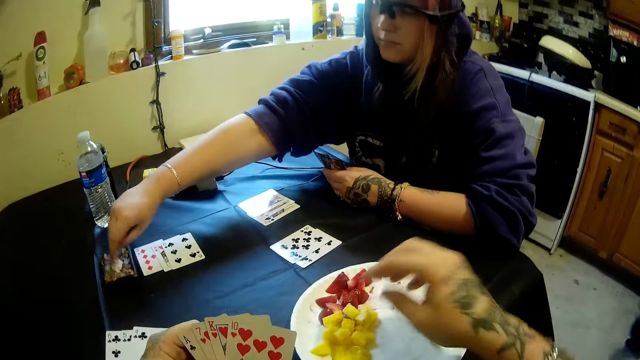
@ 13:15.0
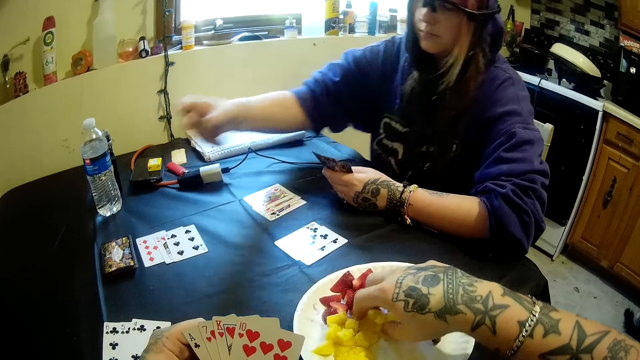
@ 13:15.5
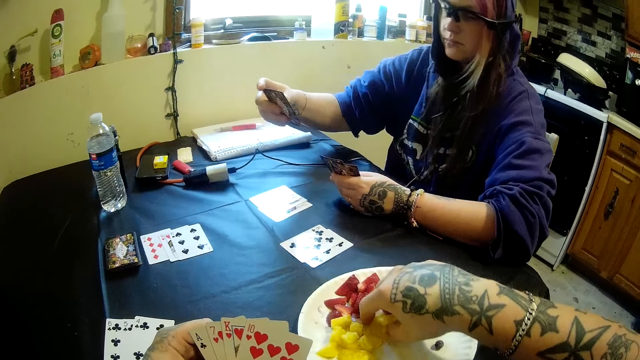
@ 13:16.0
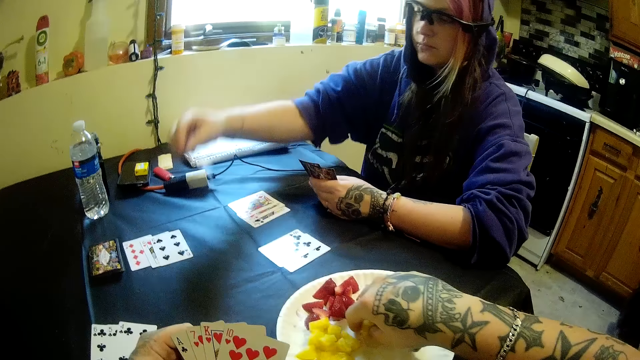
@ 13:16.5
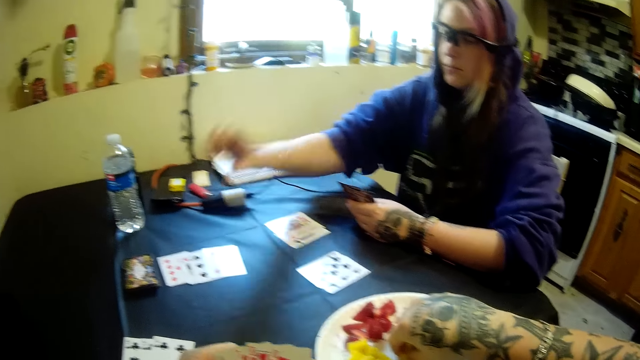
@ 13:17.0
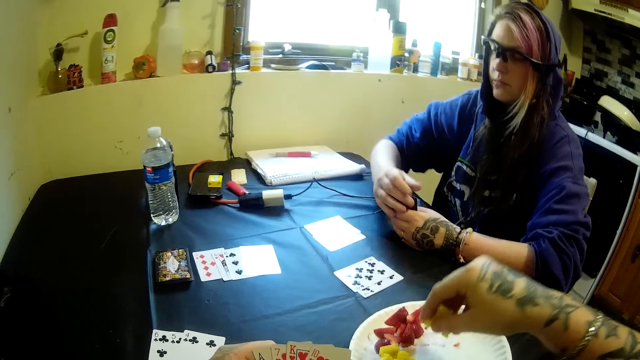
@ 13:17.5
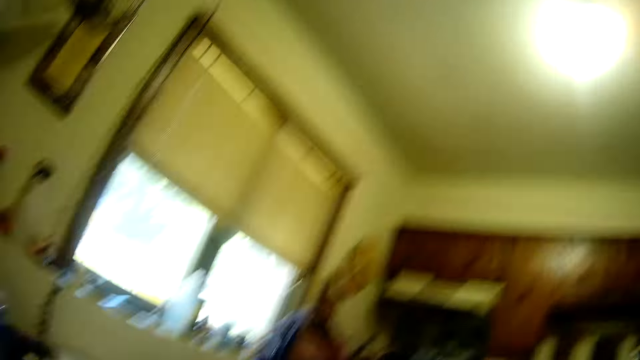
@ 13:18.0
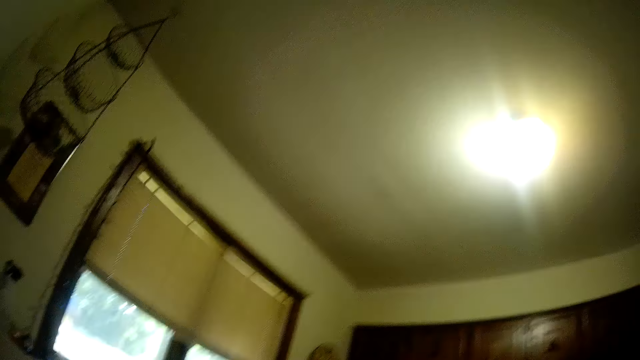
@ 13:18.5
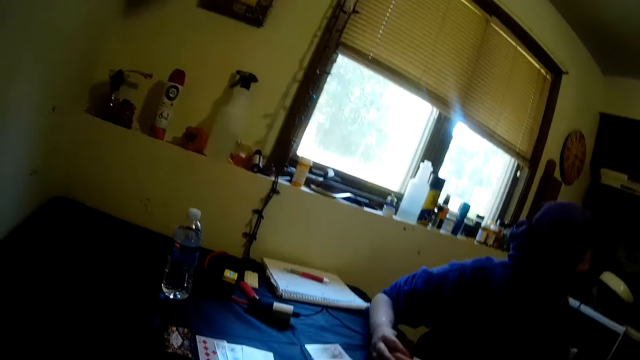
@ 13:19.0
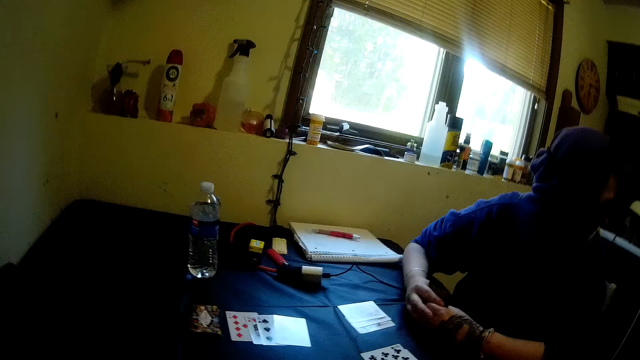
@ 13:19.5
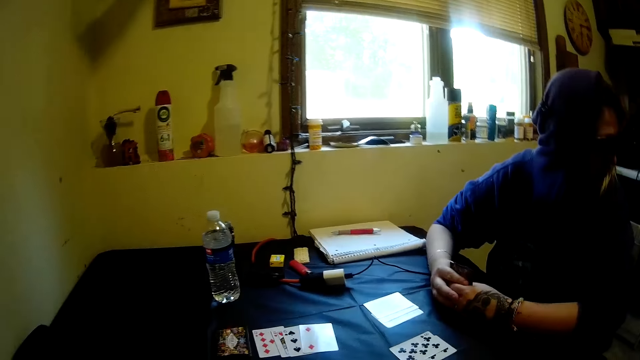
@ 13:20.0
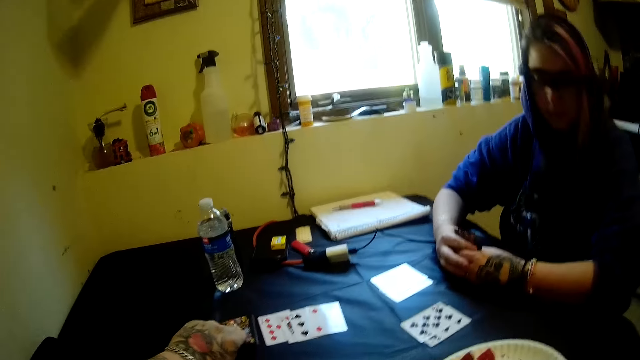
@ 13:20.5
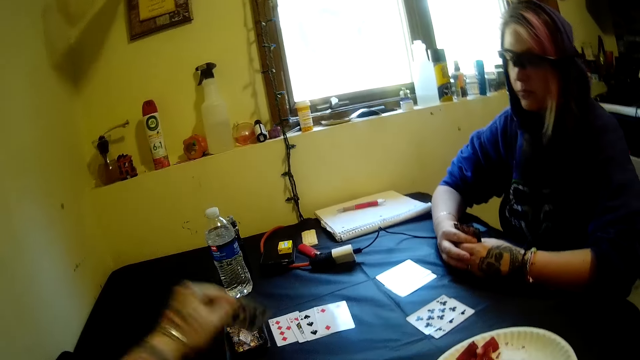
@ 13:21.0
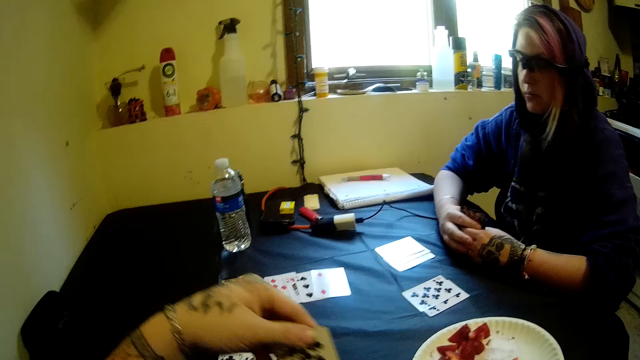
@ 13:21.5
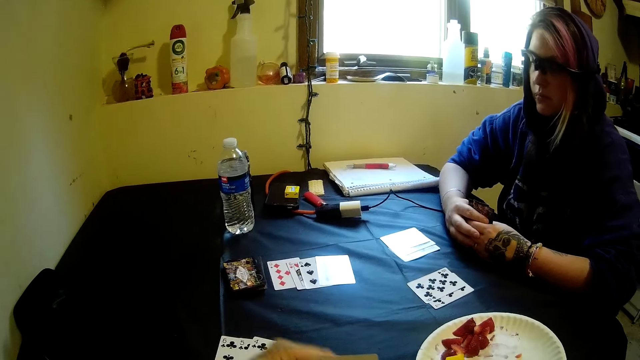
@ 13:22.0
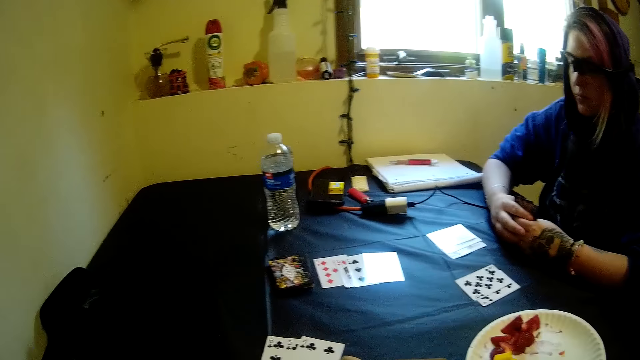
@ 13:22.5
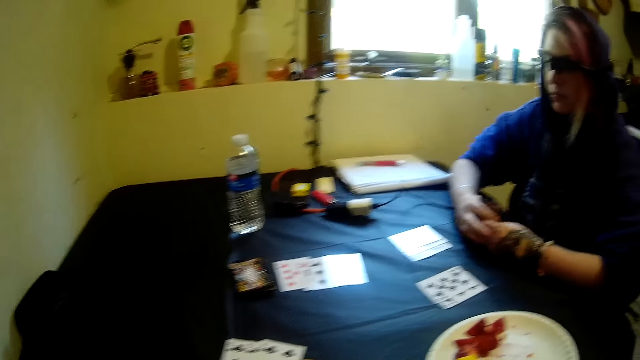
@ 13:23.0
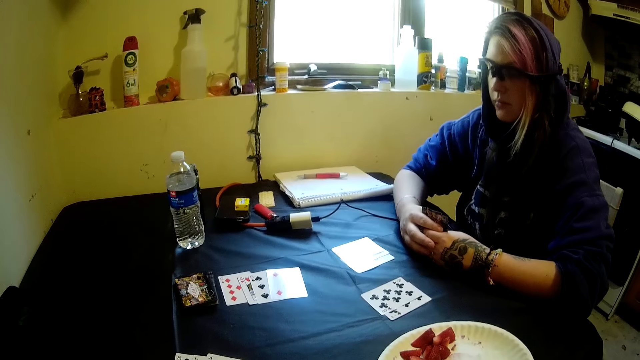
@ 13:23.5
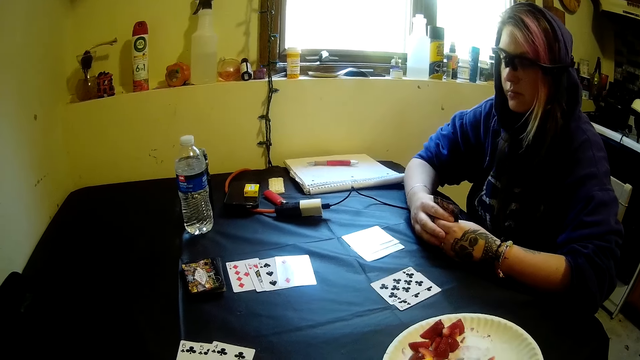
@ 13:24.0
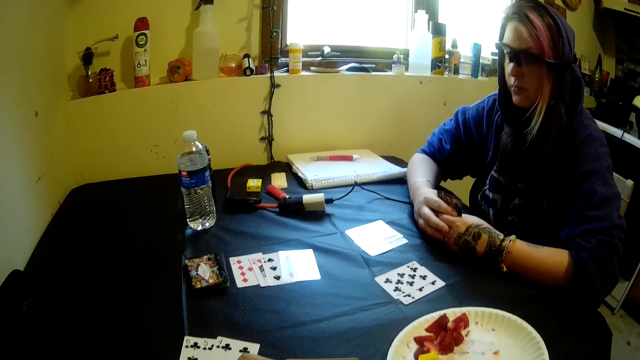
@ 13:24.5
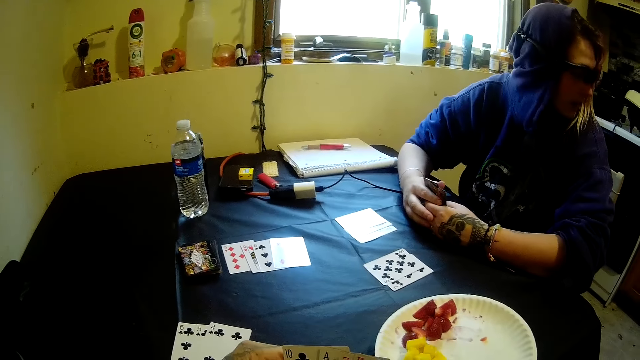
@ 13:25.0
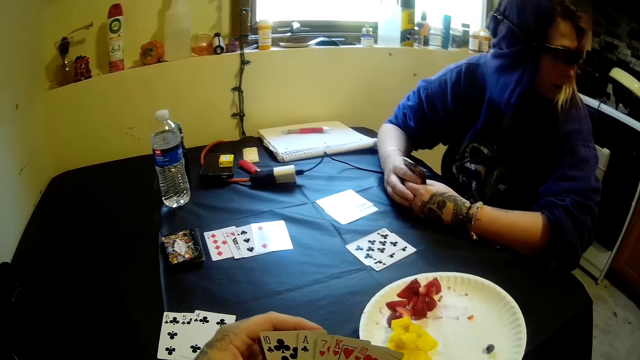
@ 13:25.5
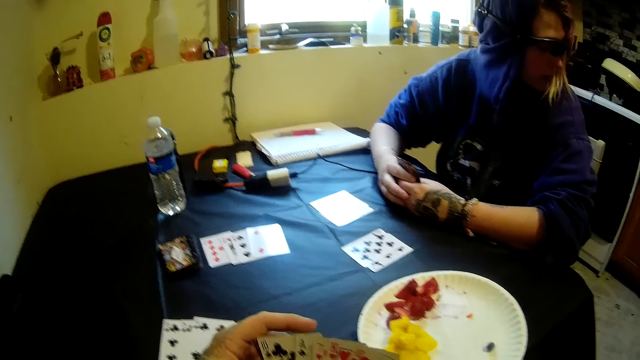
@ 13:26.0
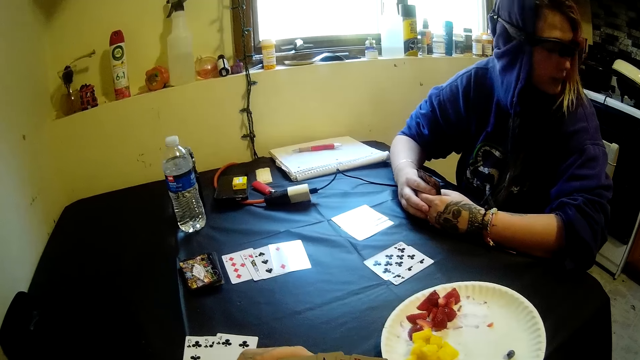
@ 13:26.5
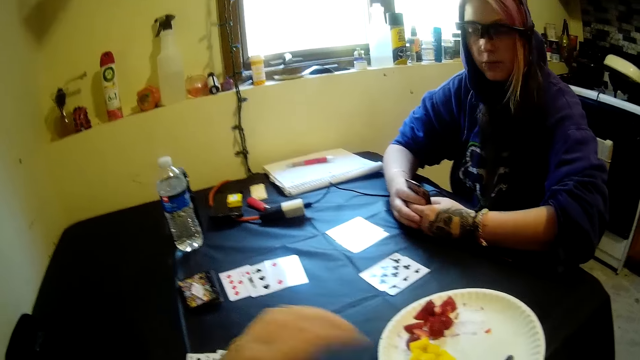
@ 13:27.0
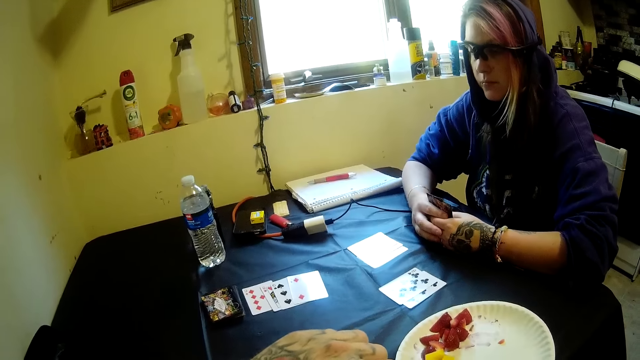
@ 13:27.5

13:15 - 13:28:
A man picks another card from the stack of cards on the table with his right hand. The camera wearer picks fruit from the plastic plate on the table with his right hand. The man drops the card on the table with his right hand. The camera wearer picks another card from the stack of cards on the table with his left hand. He puts the card between the cards. The man looks aside.

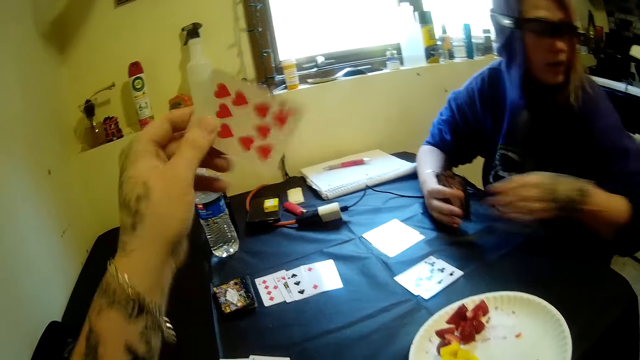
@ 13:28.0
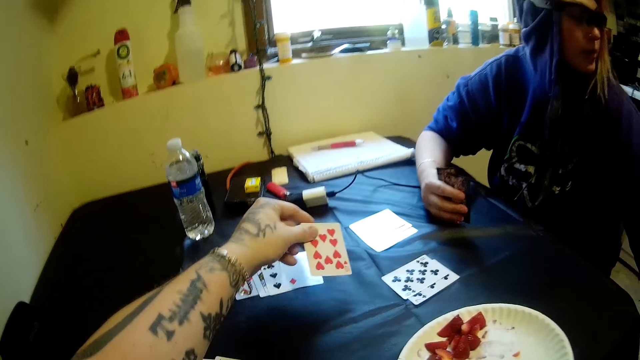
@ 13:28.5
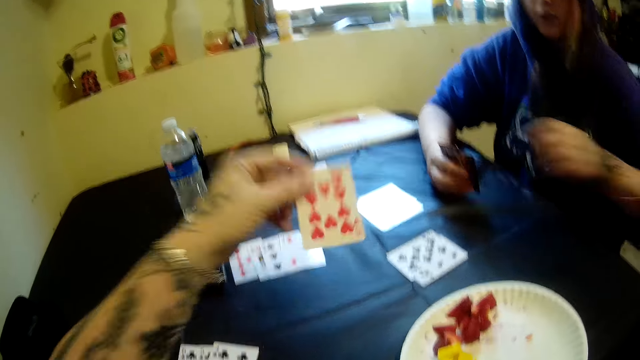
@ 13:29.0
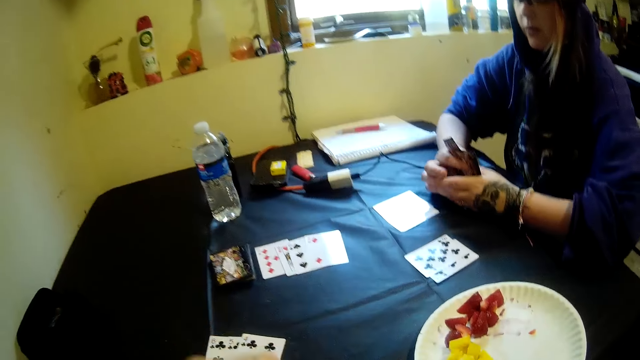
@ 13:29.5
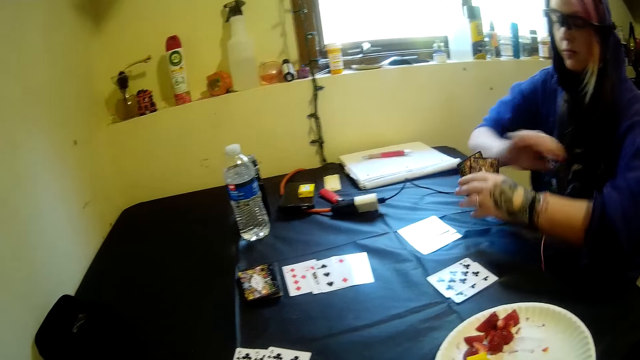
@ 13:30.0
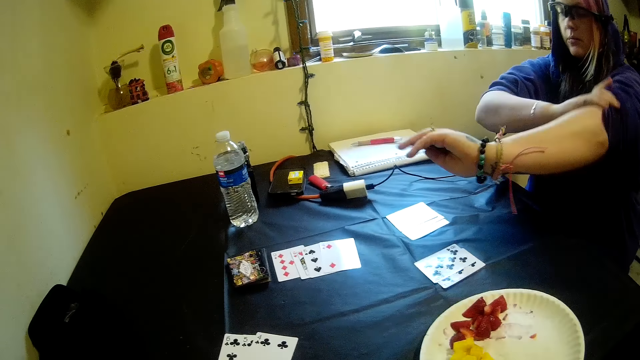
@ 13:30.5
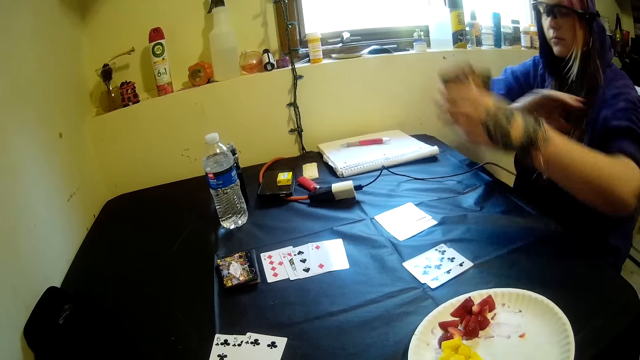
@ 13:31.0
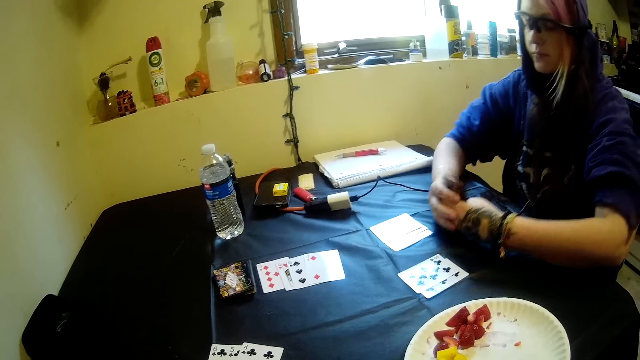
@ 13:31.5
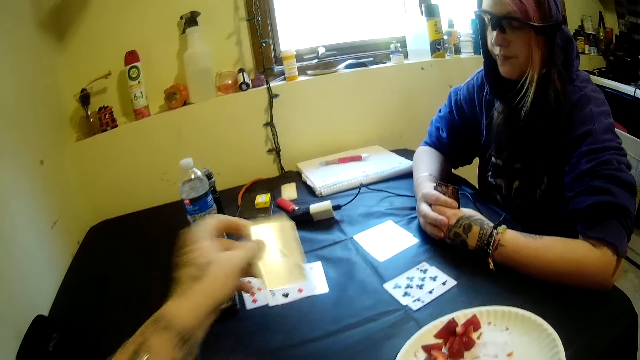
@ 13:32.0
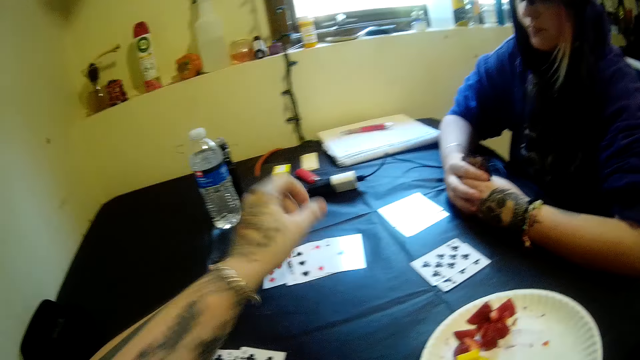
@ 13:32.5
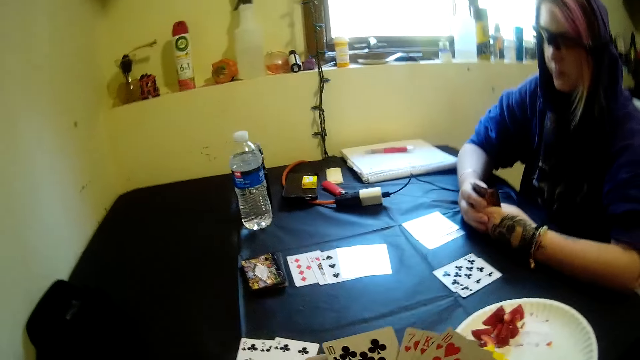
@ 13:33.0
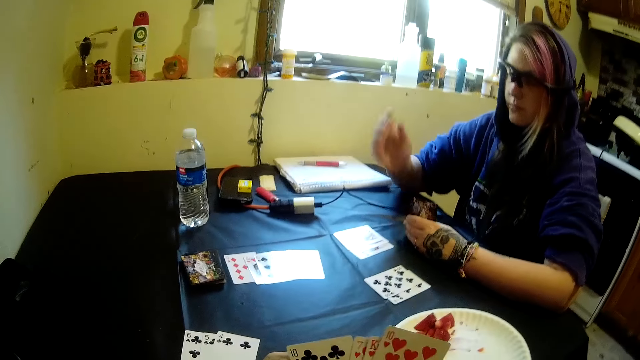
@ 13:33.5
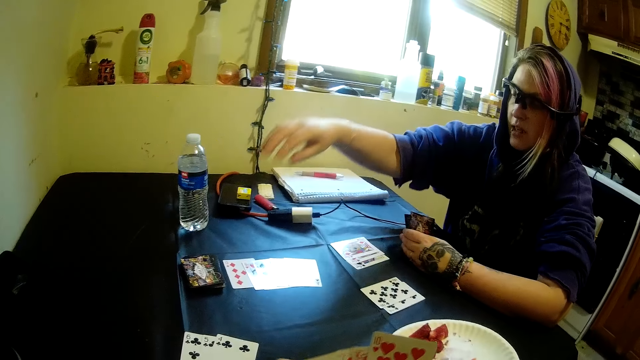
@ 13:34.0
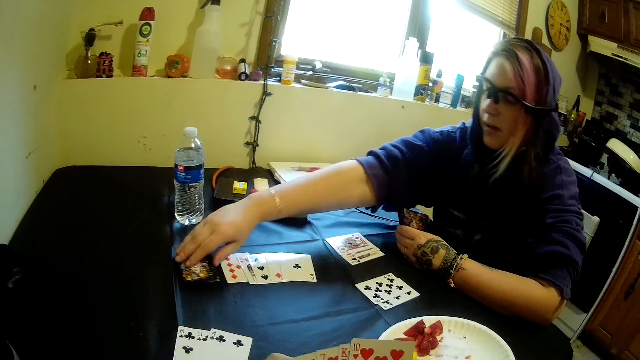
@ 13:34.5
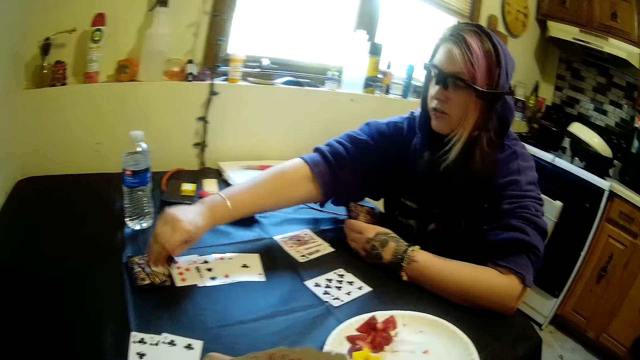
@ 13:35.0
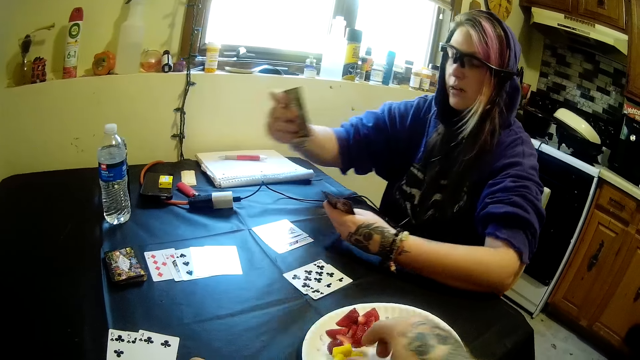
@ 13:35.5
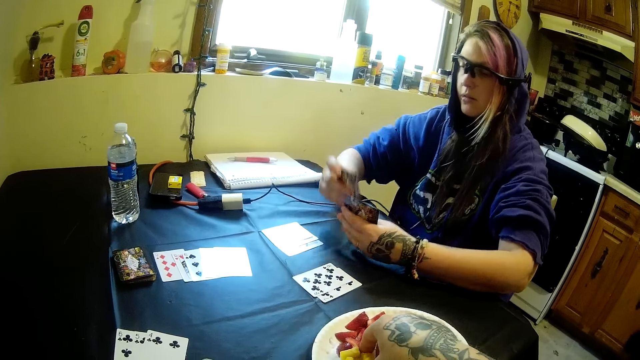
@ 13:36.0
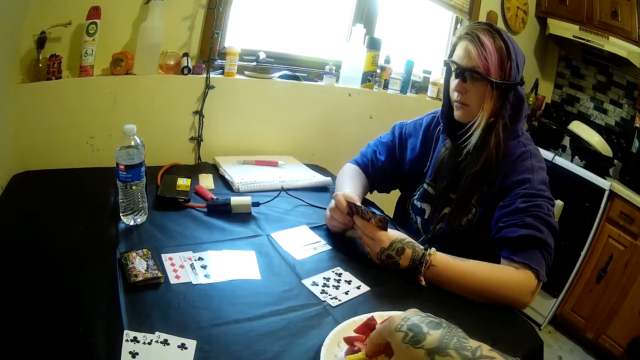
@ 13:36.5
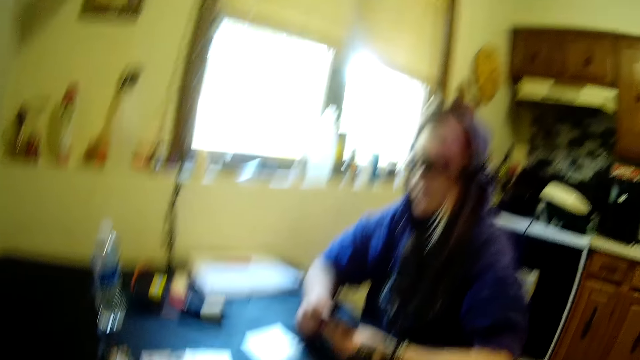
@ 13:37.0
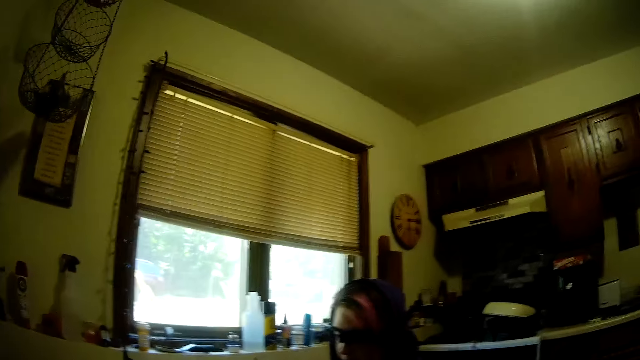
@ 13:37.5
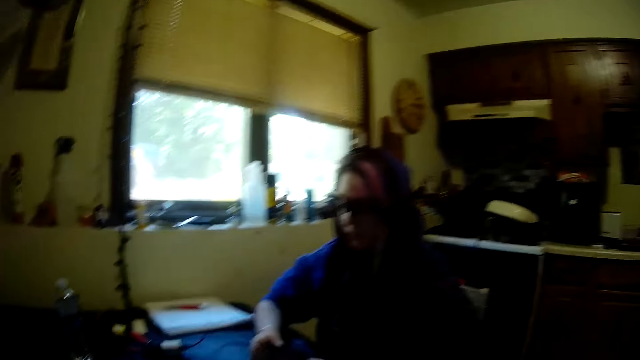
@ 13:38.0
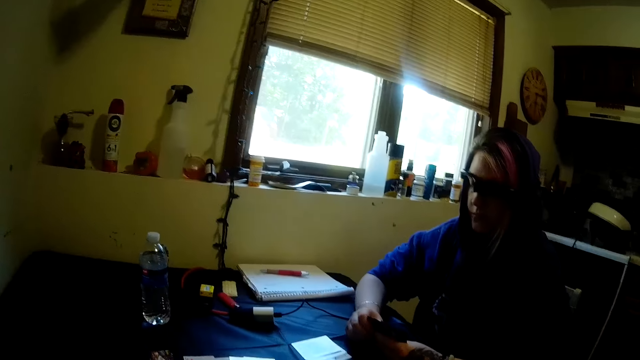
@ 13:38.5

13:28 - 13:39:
The camera wearer puts the card on the table. He lifts the card off the table. A man pulls his shirt. The man holds the cards with both hands. The camera wearer drops the card on the table with his left hand. The man picks another card from the stack of cards on the table with his right hand. The camera wearer picks fruit from the plastic plate on the table with his right hand. The man puts the card on the cards.
